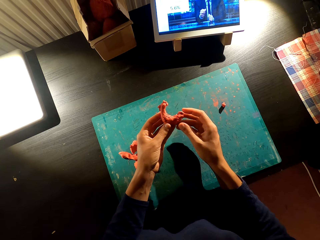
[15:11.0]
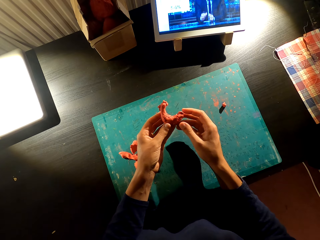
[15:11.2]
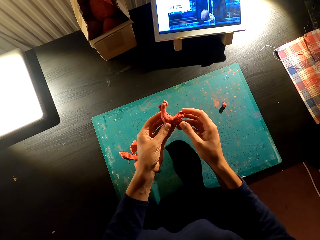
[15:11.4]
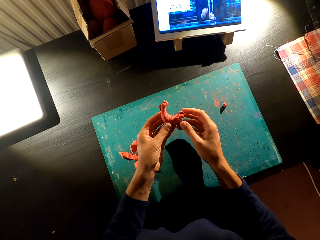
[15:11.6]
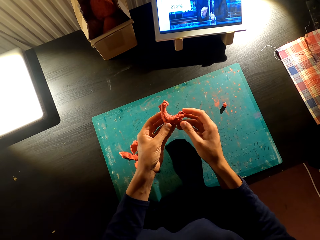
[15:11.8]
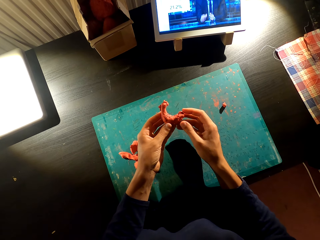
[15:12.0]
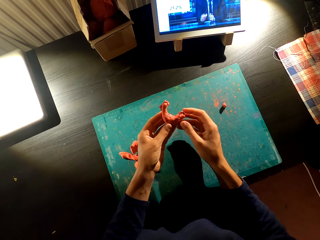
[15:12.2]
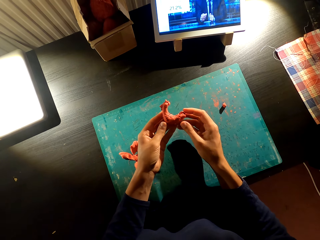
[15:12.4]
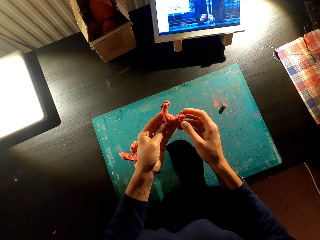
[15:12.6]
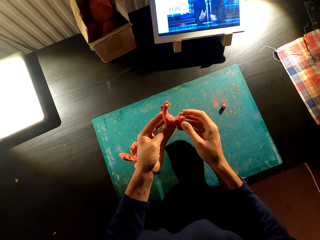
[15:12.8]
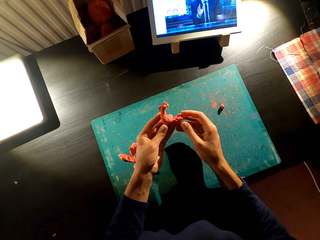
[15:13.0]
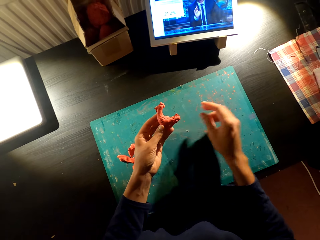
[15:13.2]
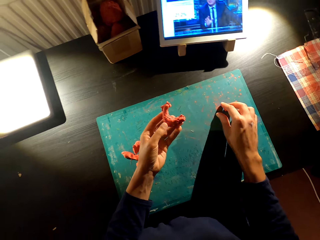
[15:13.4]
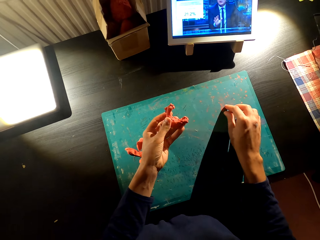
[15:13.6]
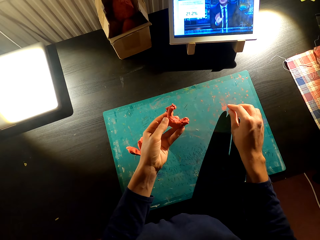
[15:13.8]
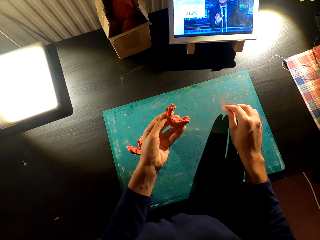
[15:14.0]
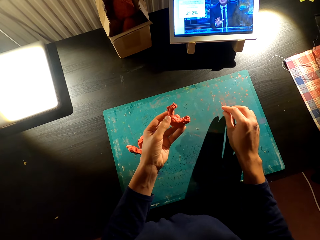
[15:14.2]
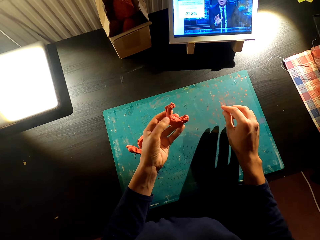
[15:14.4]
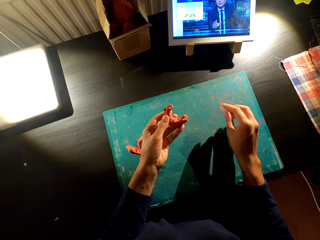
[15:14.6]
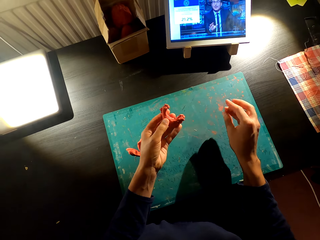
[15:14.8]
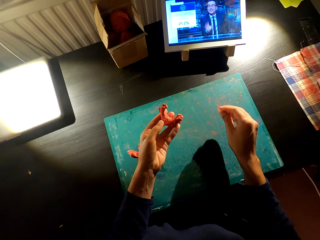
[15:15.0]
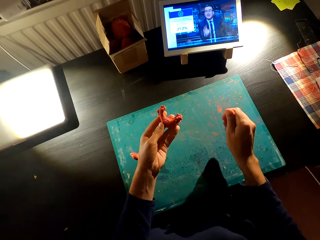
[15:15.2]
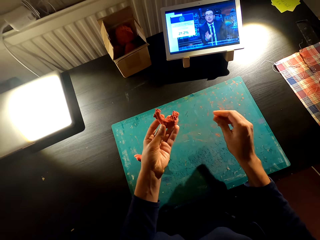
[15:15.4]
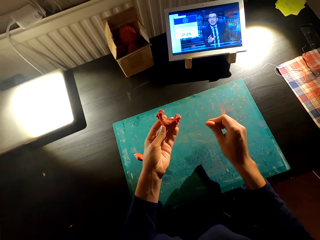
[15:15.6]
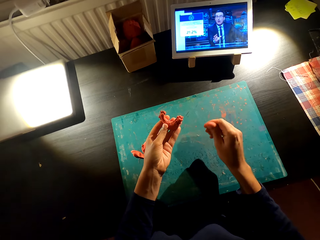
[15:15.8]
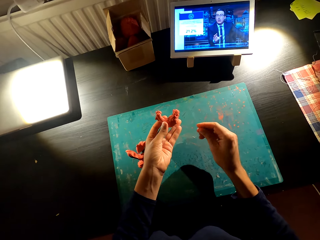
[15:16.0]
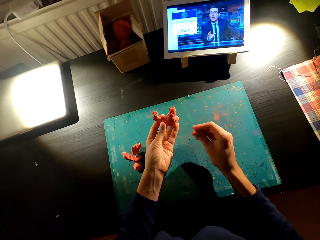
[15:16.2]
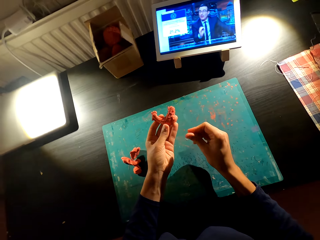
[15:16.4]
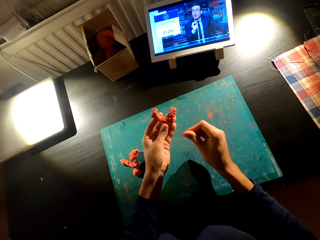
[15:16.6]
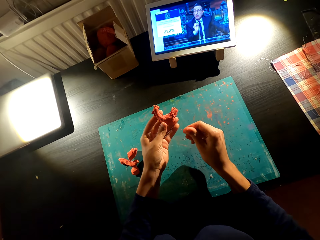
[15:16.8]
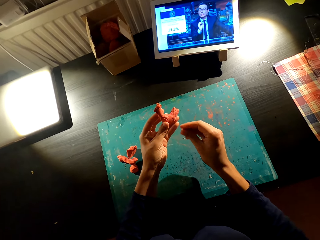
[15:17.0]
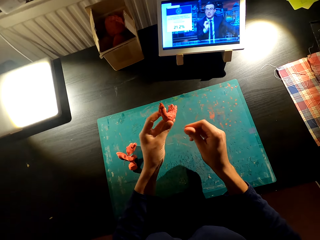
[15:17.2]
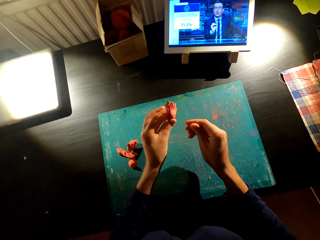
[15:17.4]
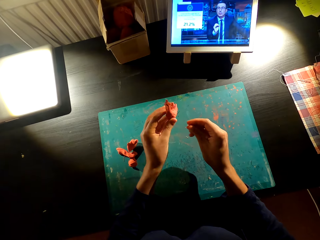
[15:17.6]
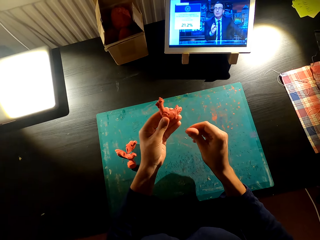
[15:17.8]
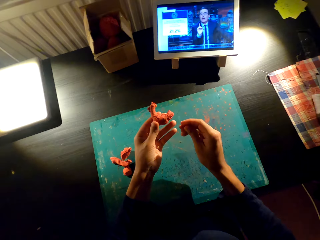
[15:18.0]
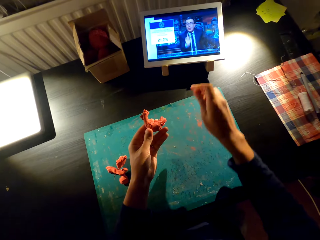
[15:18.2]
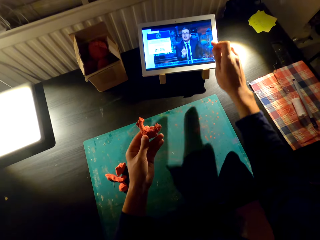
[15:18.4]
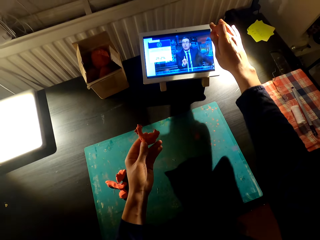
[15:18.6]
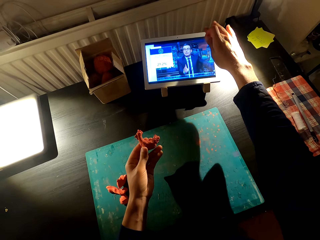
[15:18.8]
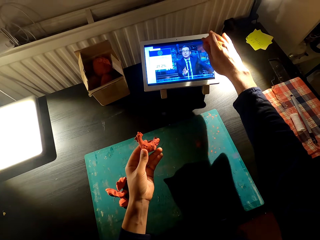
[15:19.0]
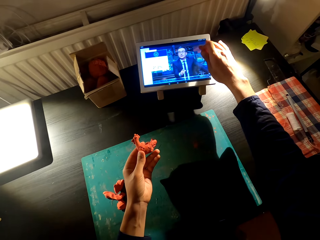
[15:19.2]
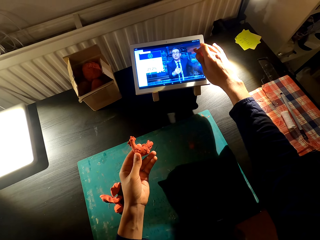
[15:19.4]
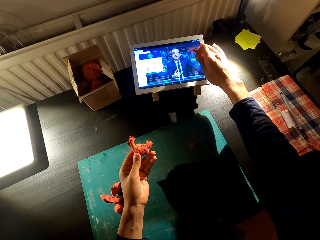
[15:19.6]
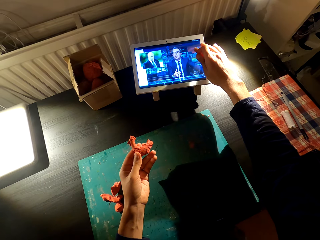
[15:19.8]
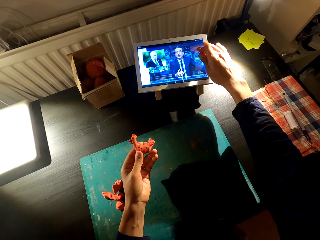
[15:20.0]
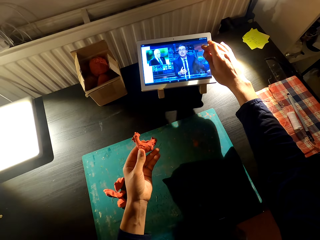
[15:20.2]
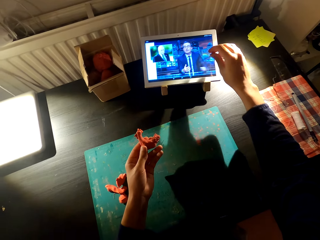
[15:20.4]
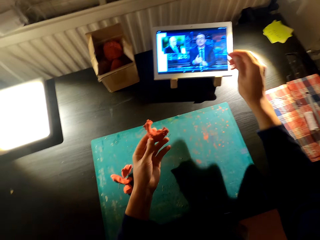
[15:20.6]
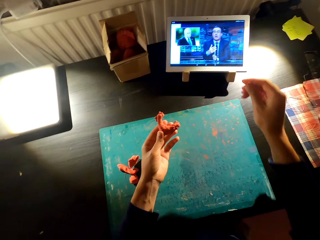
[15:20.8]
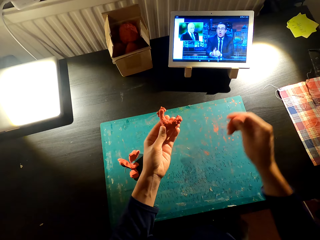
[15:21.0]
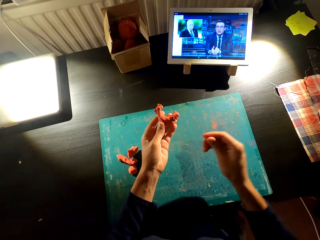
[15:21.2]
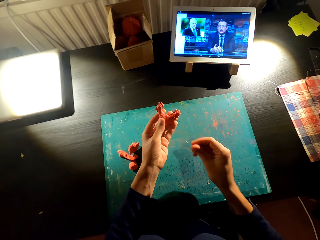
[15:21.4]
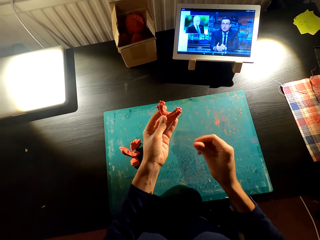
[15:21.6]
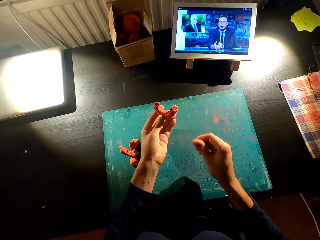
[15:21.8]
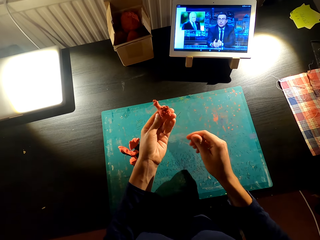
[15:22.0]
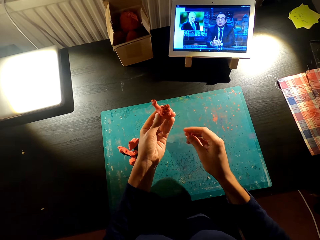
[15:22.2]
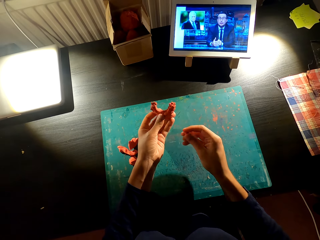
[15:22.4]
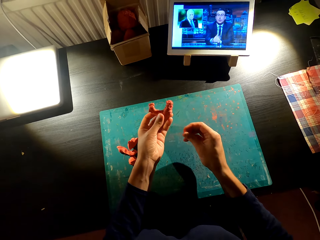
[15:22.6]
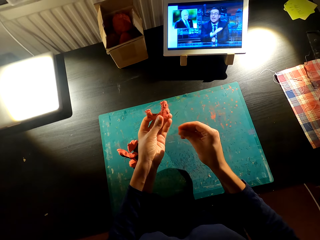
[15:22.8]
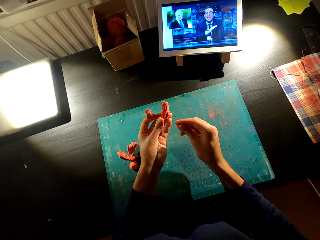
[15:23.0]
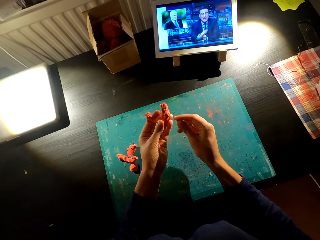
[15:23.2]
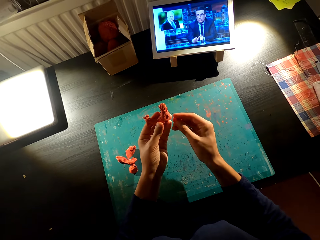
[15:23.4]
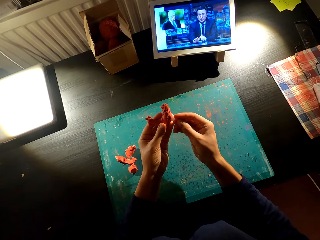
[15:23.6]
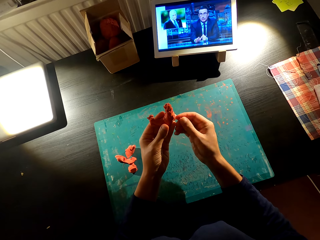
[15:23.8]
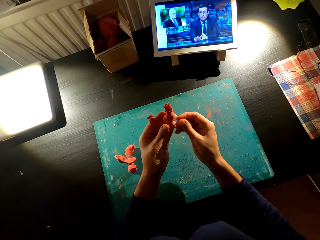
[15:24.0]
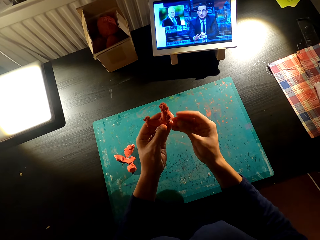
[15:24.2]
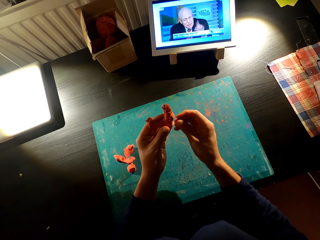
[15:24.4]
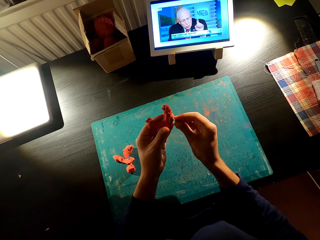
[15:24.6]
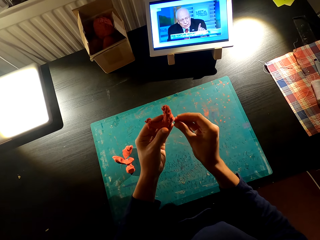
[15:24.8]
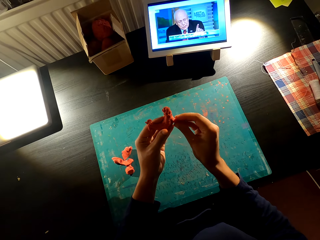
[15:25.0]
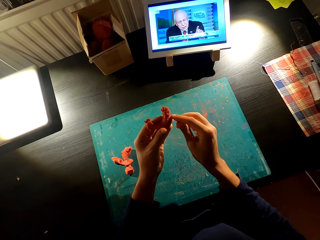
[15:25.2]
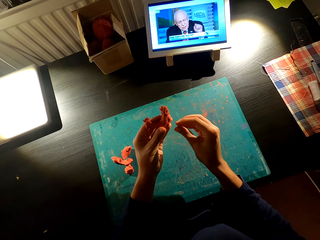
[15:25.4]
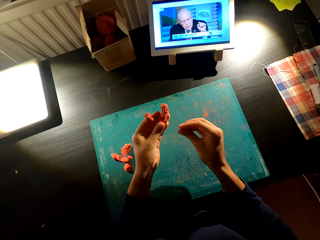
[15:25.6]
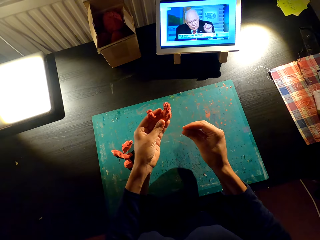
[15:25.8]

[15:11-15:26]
The camera wearer picks up clay. He cuts something on the table with his right hand. He molds the clay. He operates the tablet with his right hand. He touches the tablet screen. He holds something with his hands. He molds the clay.

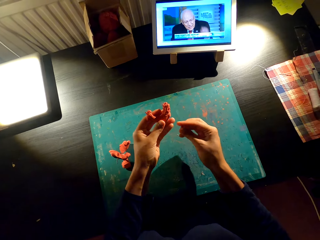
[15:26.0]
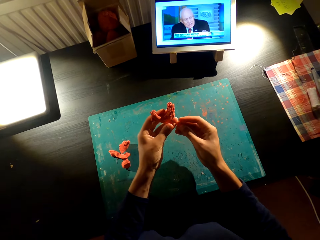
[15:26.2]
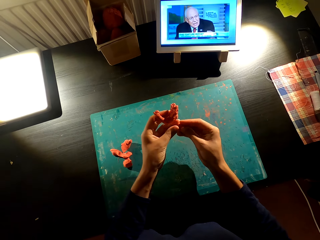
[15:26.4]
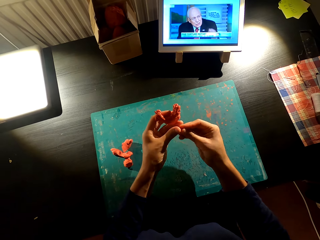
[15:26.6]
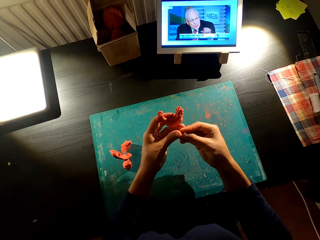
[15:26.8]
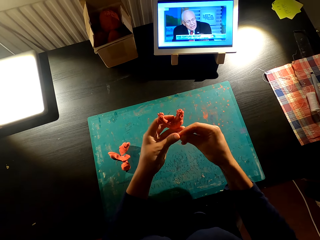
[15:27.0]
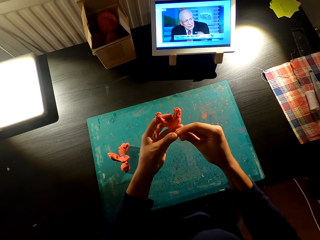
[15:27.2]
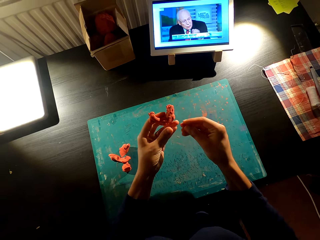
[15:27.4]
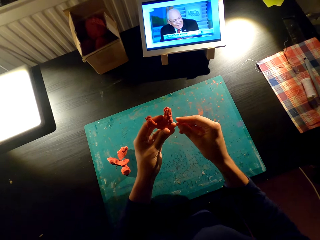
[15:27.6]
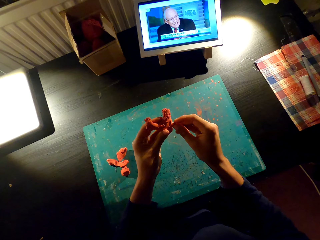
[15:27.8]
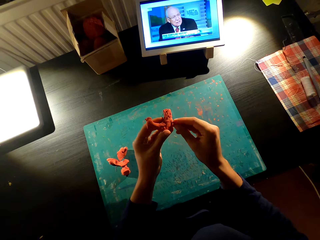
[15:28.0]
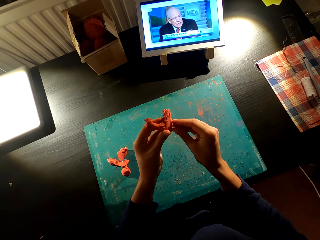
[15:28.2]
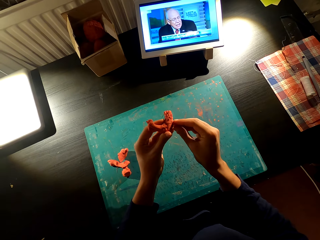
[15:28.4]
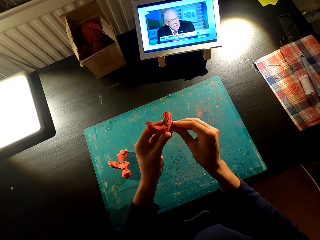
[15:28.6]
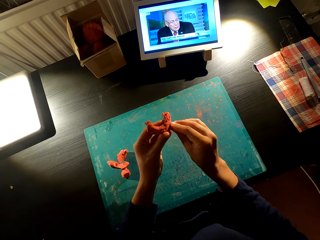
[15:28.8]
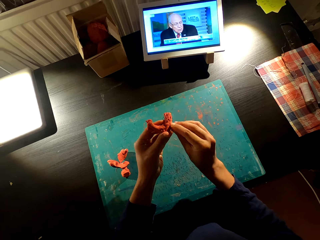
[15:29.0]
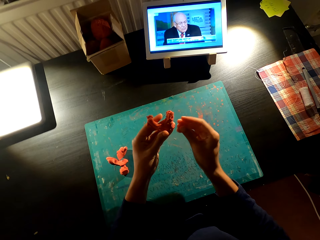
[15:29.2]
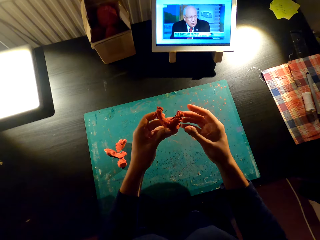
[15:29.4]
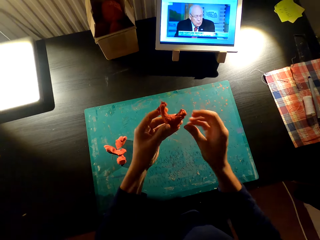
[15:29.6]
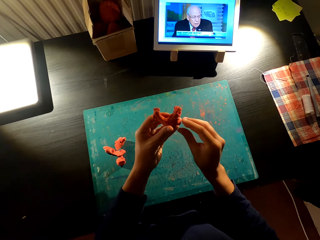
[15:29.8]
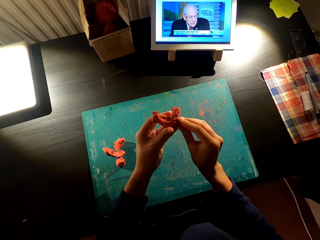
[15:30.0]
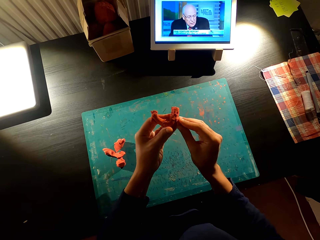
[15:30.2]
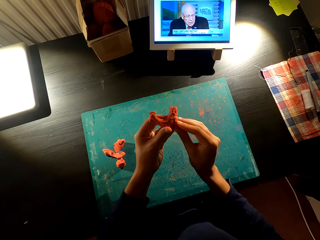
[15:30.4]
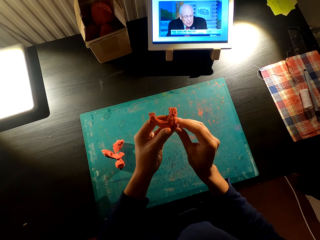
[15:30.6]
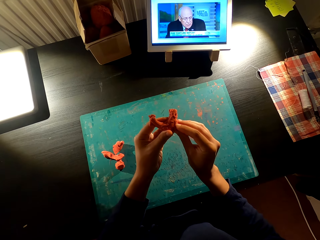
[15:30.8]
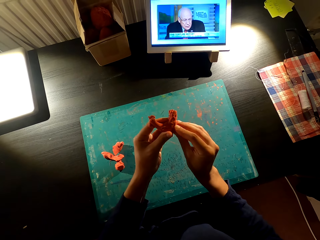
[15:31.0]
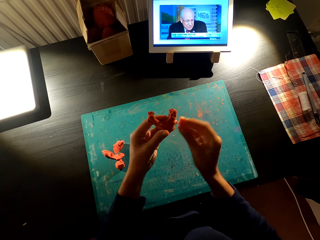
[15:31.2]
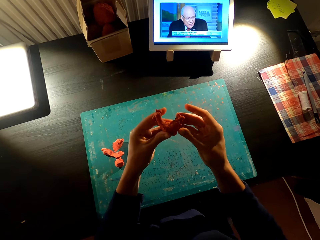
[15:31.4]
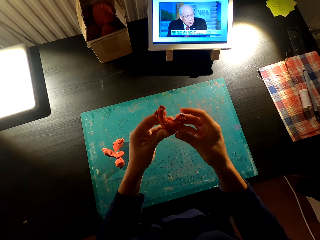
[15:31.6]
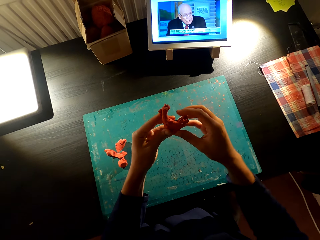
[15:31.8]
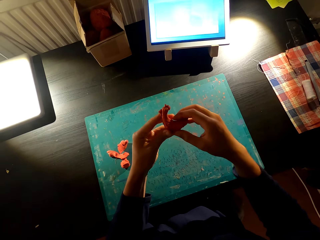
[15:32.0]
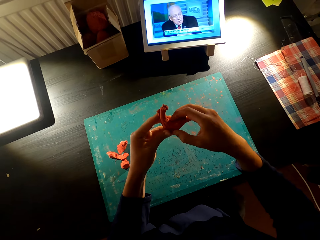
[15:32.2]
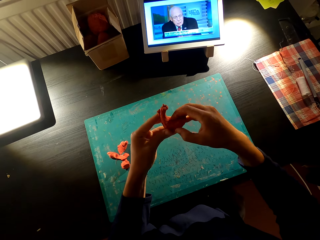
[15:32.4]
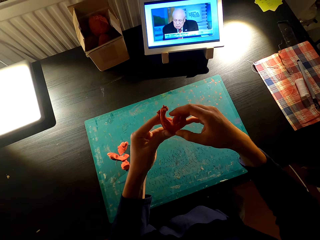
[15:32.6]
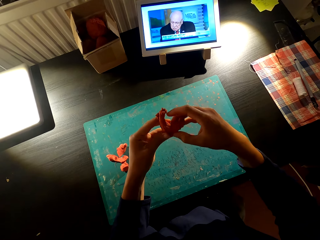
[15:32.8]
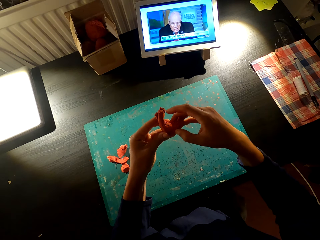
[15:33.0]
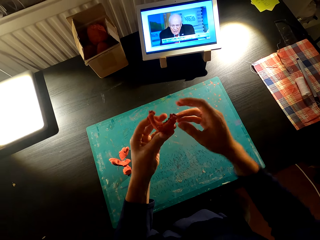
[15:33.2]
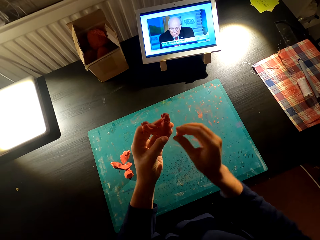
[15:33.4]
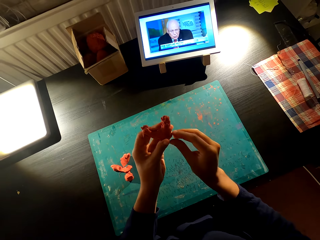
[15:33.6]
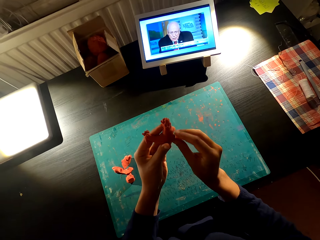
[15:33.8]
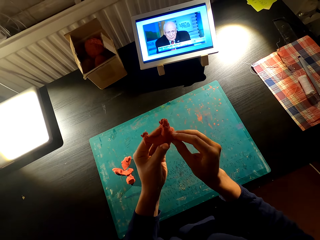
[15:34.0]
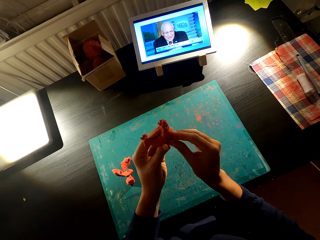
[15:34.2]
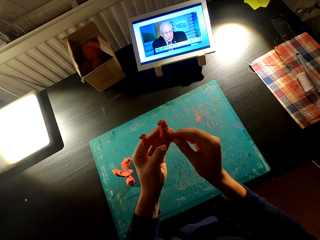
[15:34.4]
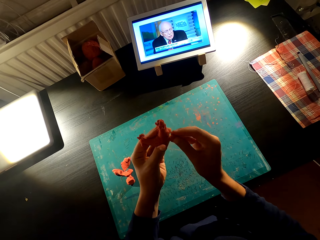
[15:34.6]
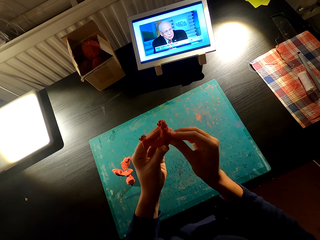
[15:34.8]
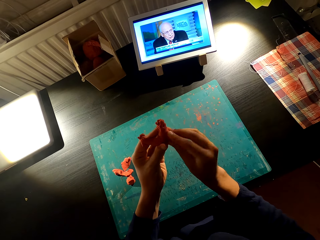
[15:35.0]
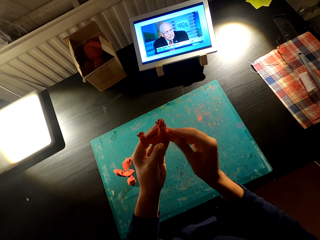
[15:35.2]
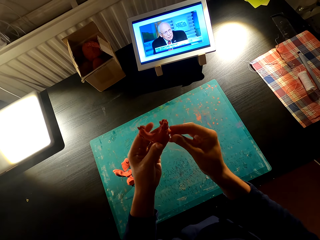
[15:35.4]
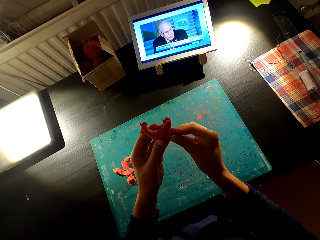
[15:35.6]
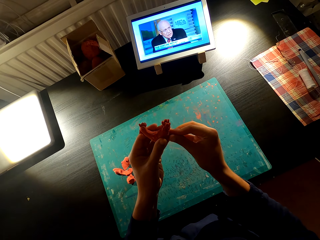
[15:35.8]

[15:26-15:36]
The camera wearer attaches clay together. They adjust the clay.
